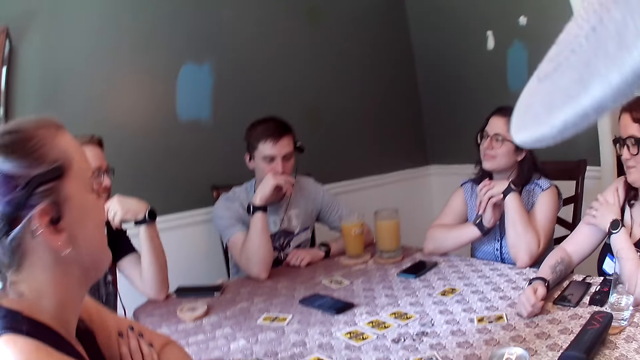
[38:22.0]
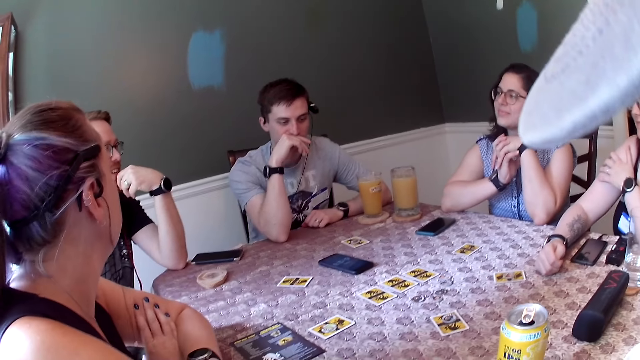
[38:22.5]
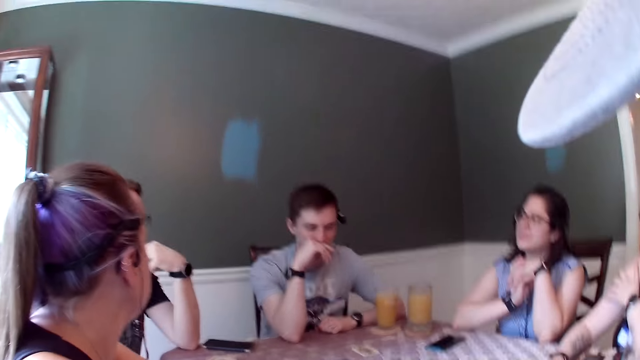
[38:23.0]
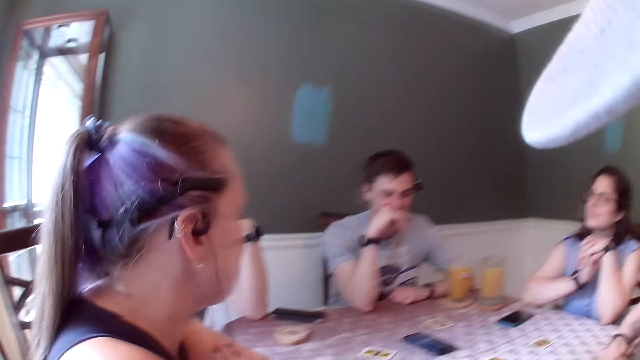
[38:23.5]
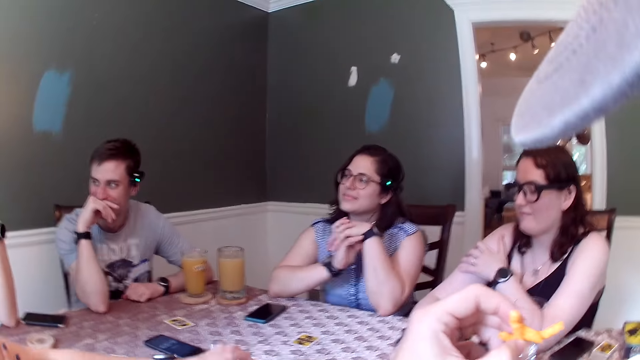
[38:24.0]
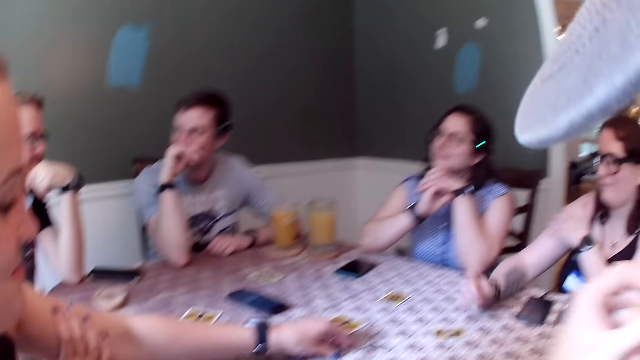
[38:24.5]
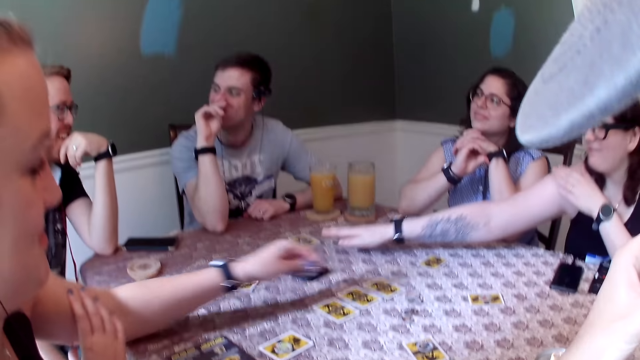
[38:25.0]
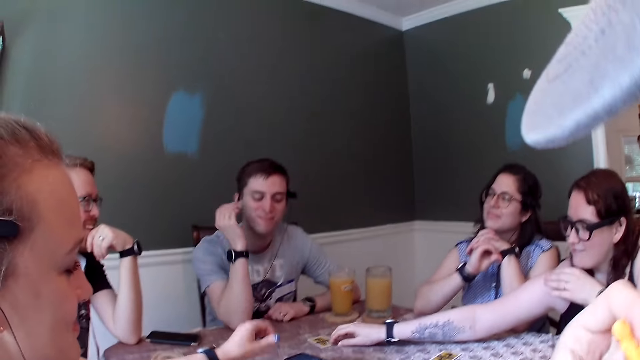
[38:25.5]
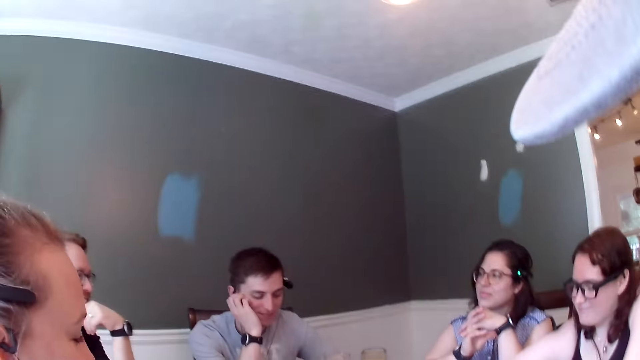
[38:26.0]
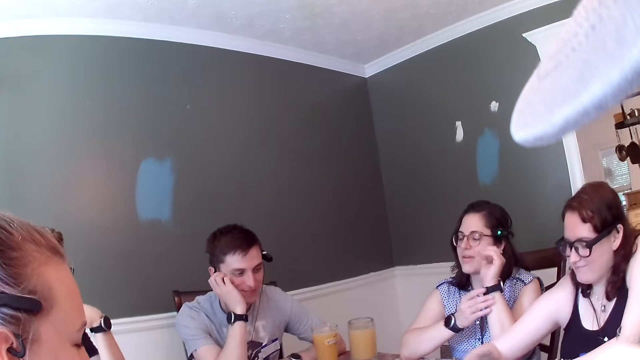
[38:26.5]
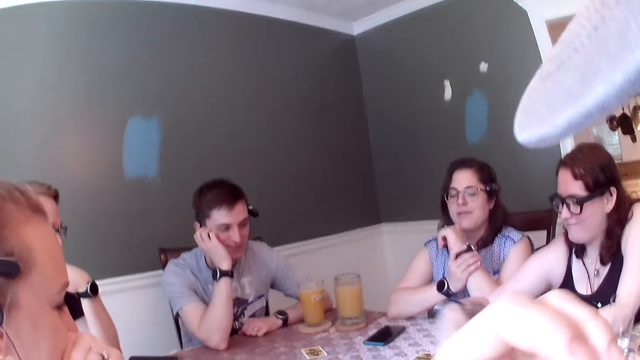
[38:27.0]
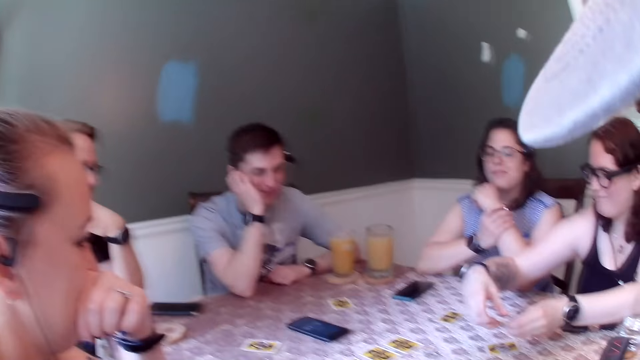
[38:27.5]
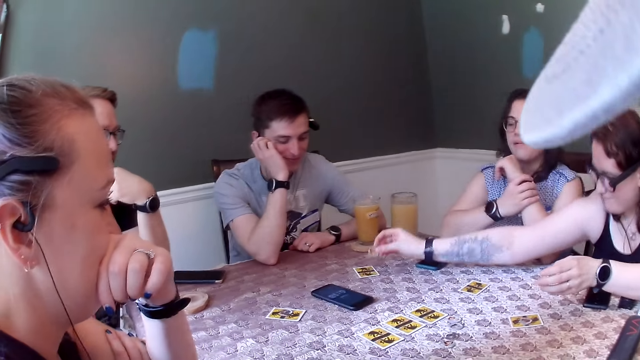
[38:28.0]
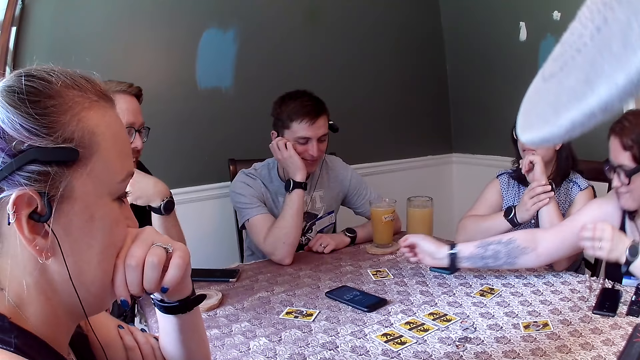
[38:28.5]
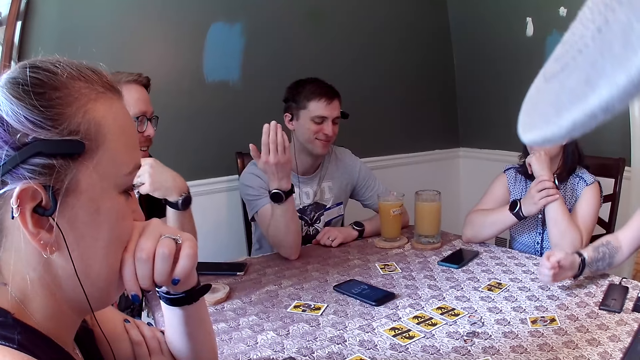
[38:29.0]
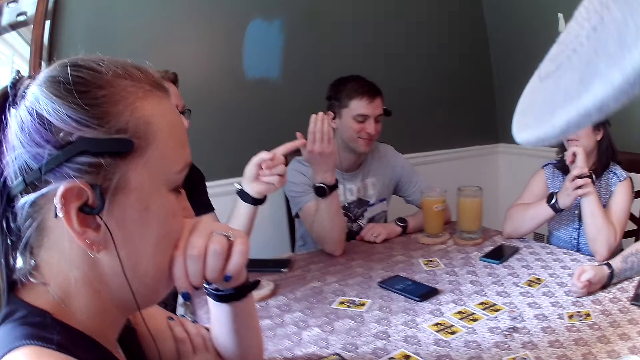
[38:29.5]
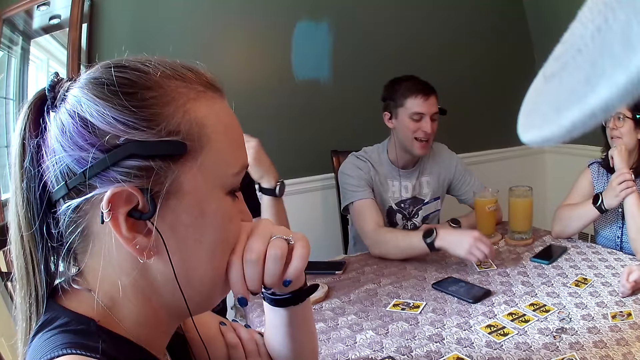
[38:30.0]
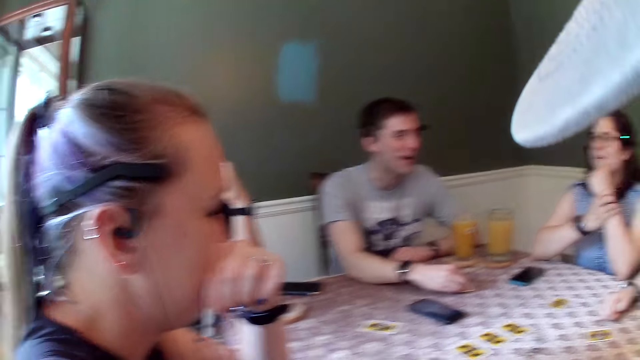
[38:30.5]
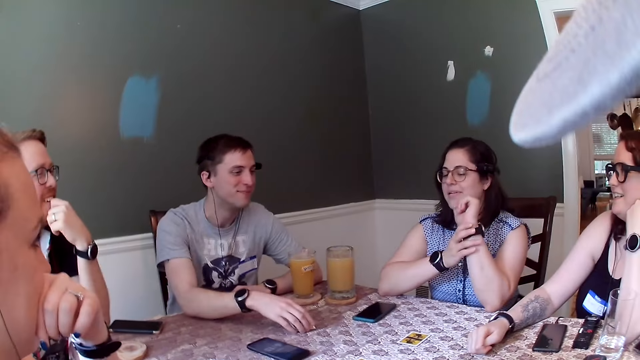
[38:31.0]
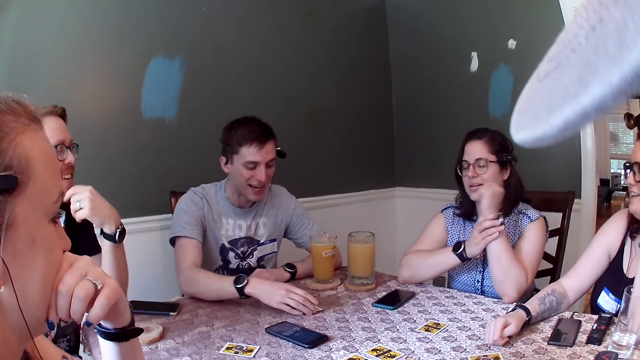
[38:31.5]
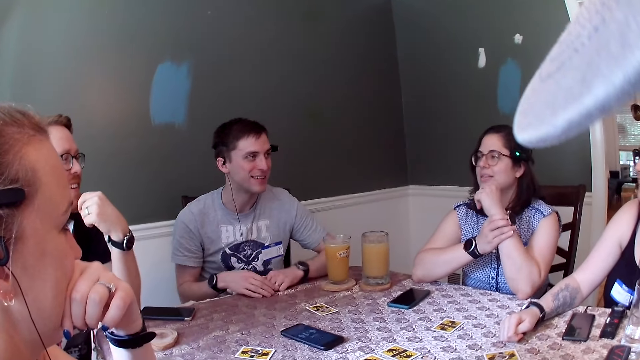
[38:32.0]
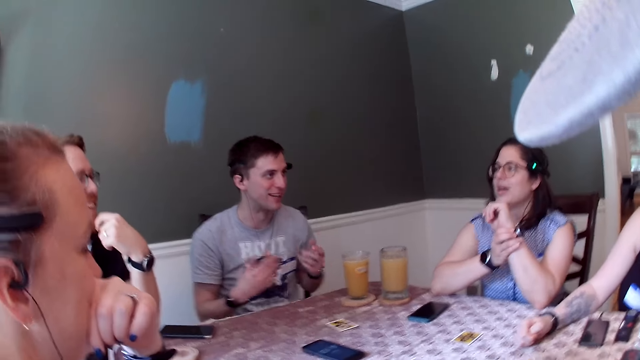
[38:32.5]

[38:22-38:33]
A woman dialogues with a man. The camera wearer looks around. The woman picks a coin from the dining table with her left hand. The camera wearer eats the carrots with his left hand. The woman drops the coin on the dining table with her left hand. Another woman picks a card from the dining table with her right hand. A third woman holds her left wrist with her right hand. The second woman holds a coin with both hands. She drops the coin on the dining table with her right hand. The second woman drops her right hand on the dining table. Another man points at the second woman with his left hand and converses with the second woman. The camera wearer looks around. A third man converses with the second woman. The third man moves a card on the dining table with his right hand.

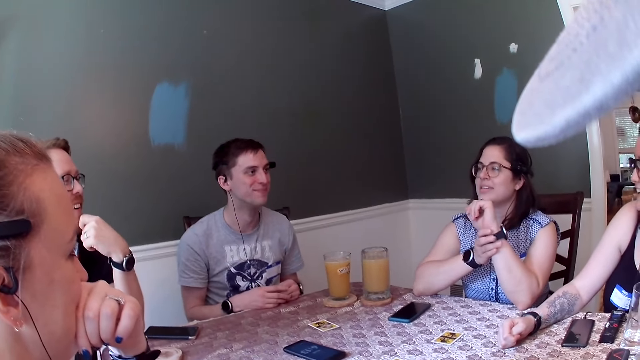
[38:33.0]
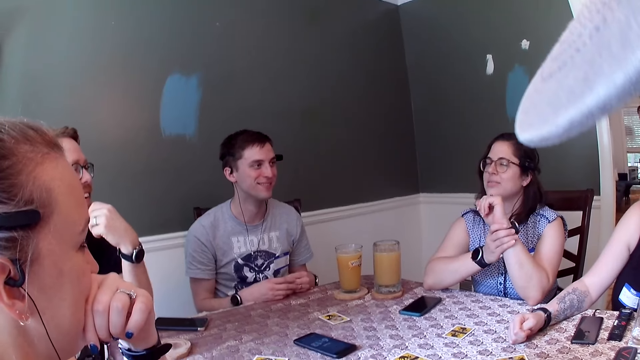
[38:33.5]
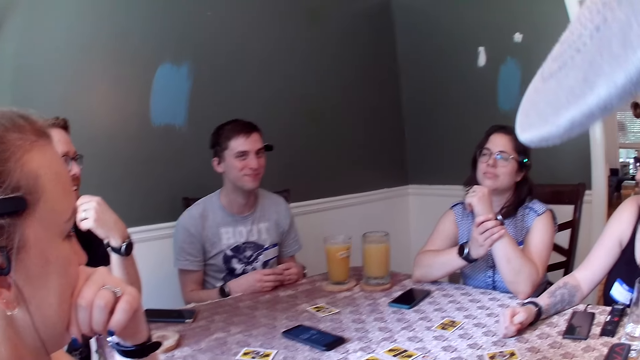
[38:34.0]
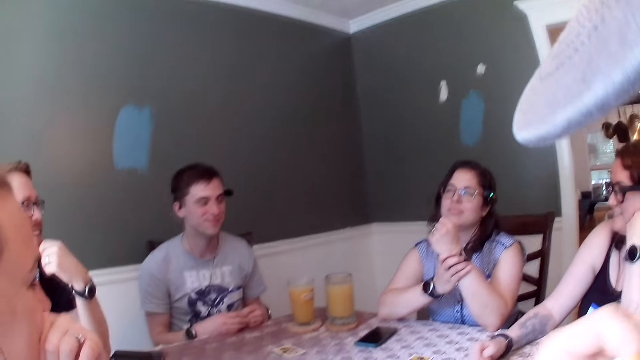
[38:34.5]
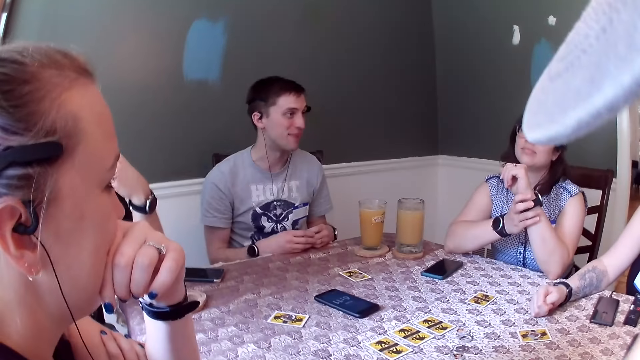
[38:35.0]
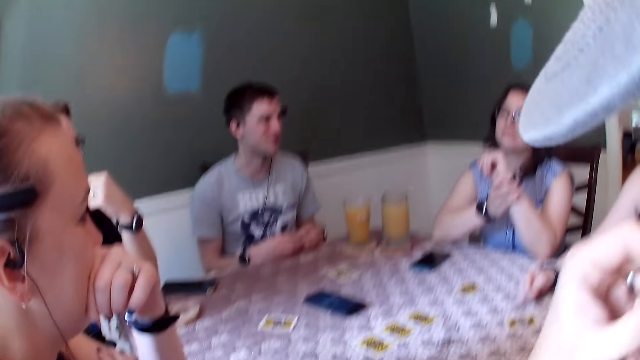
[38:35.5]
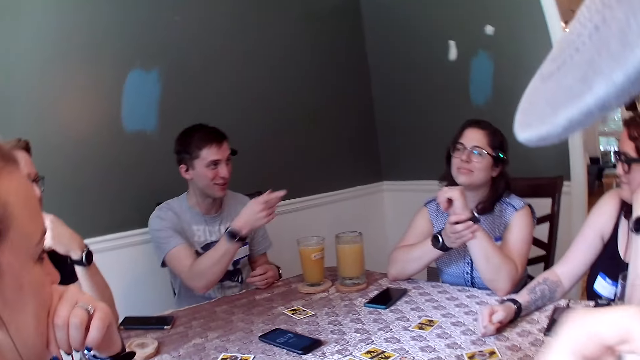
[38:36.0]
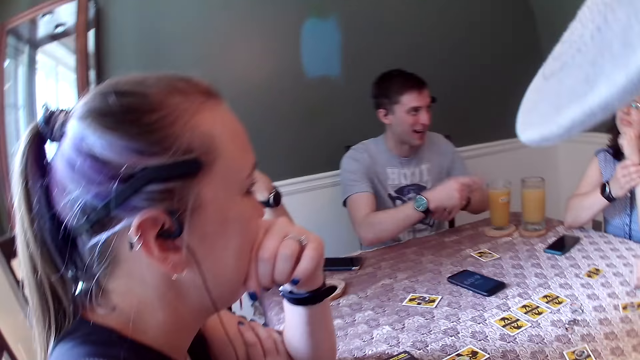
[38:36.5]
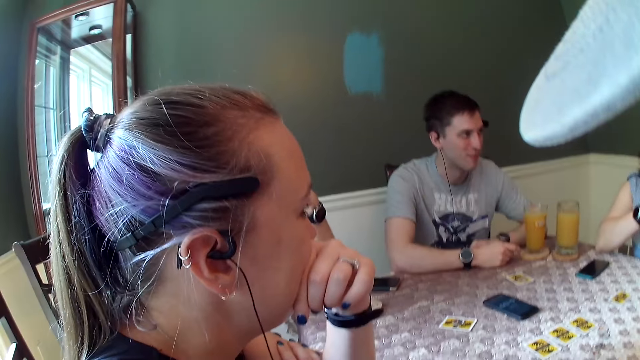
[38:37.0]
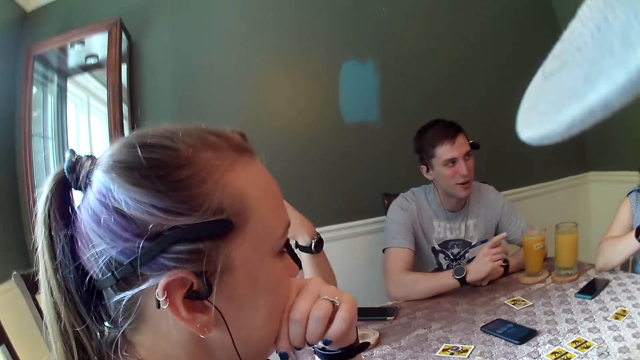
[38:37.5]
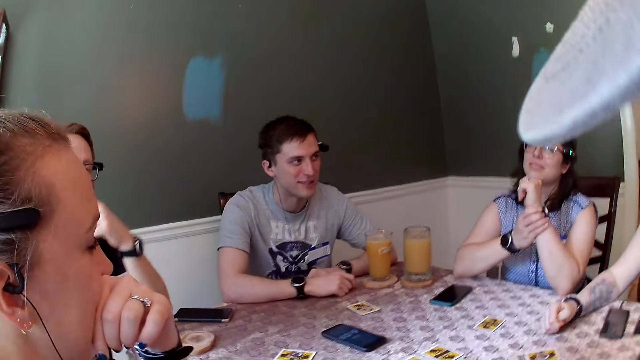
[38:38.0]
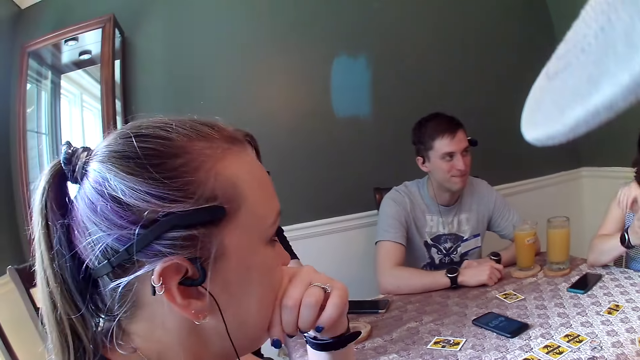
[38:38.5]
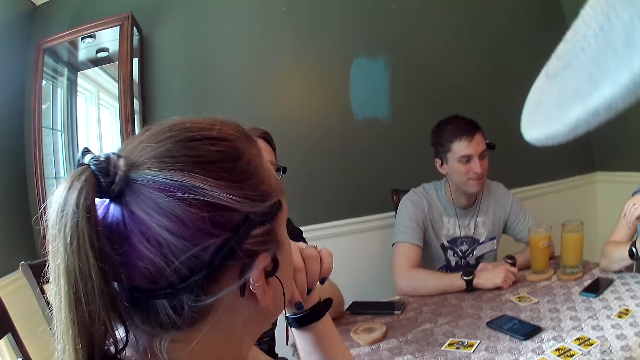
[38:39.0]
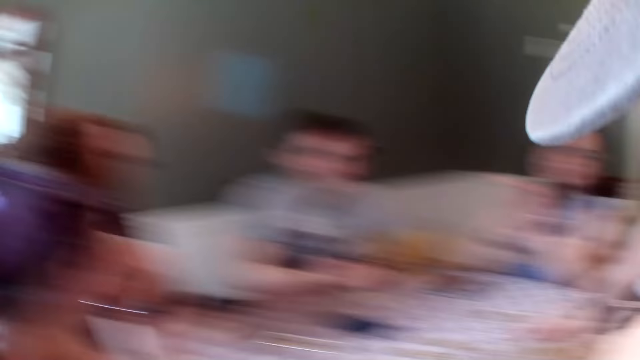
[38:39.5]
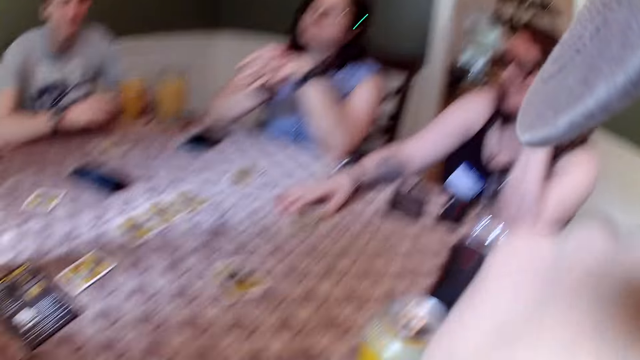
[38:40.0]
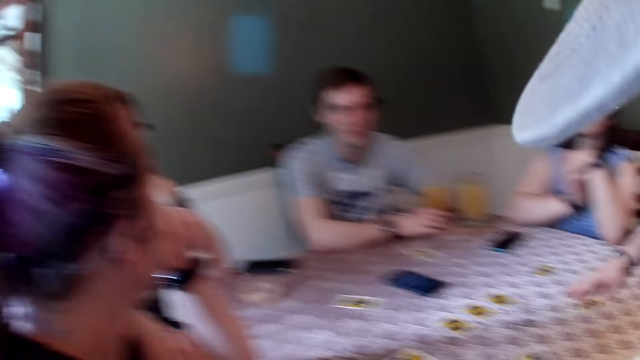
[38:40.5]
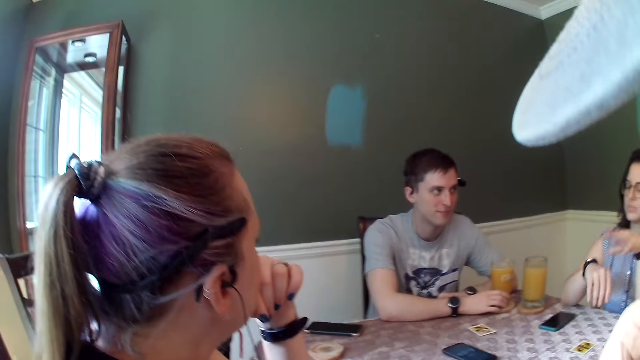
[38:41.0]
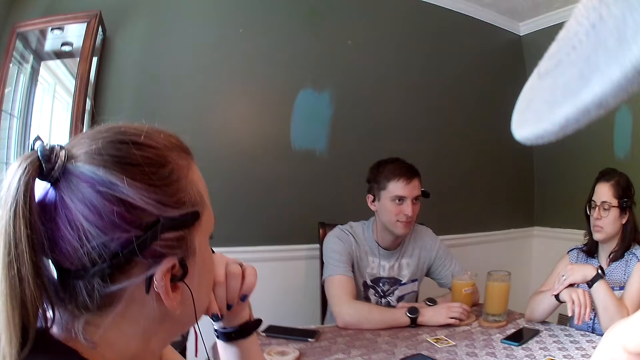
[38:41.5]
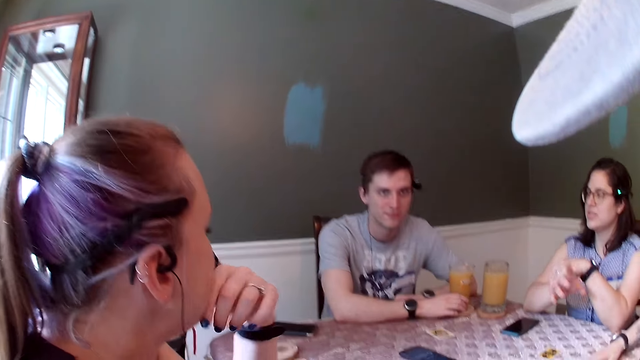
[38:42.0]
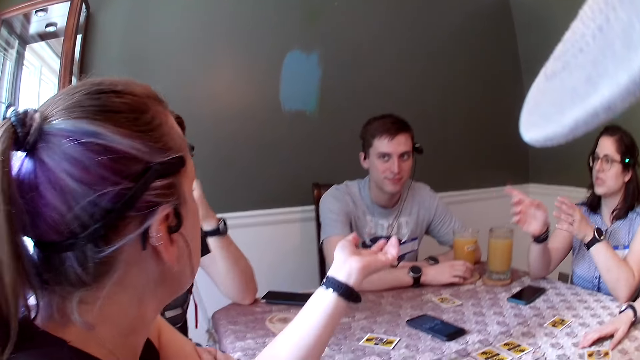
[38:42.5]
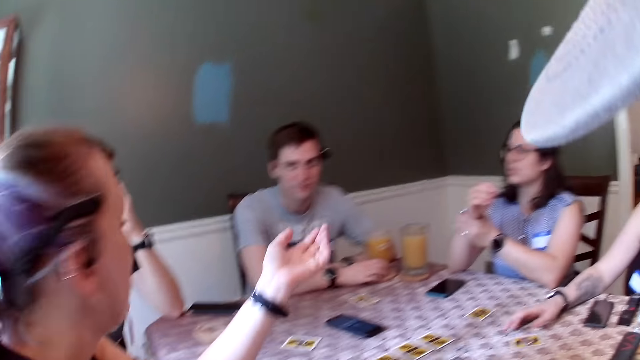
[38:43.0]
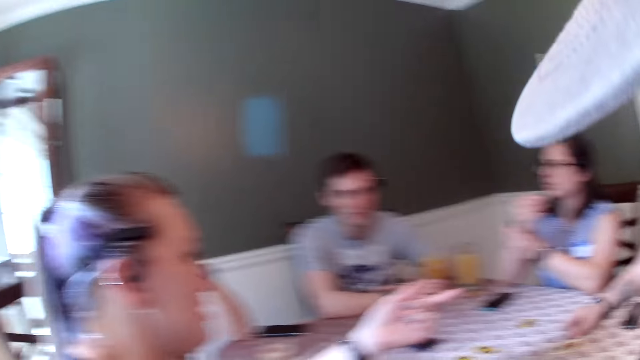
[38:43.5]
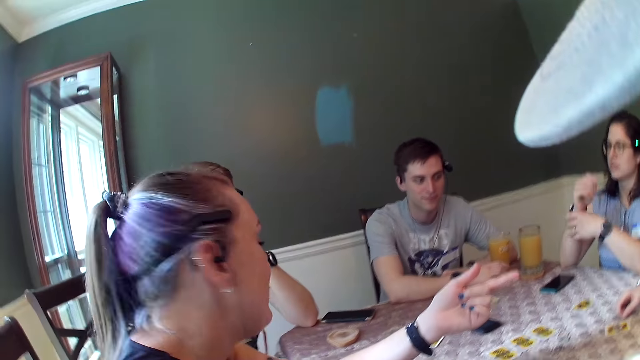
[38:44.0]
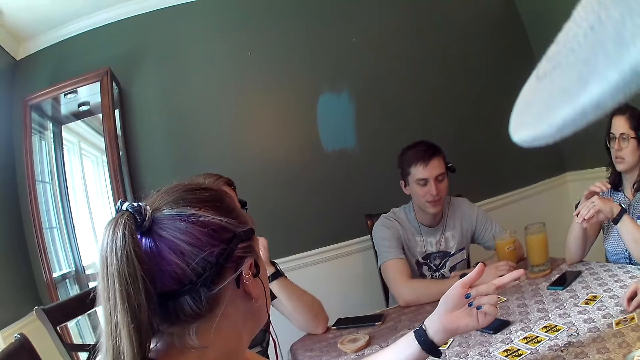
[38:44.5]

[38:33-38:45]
A man drops both hands on the dining table. The camera wearer talks to the man. The man converses with a woman. He points at the woman with his right hand. He drops both hands on the dining table. He points at the woman with his right hand. Another man converses with the group of people. A third man dialogues with the camera wearer. Another woman touches a wristwatch on her right wrist with her left hand. She points at a fourth man with her right hand. A third woman points at the first man with her left hand. The second woman adjusts the wristwatch on her right wrist with her left hand. A woman dialogues with another woman. The third woman points at the first woman with her left hand.
